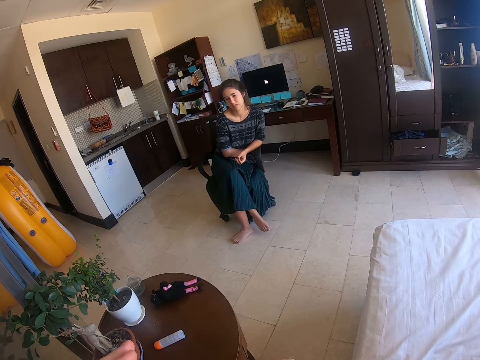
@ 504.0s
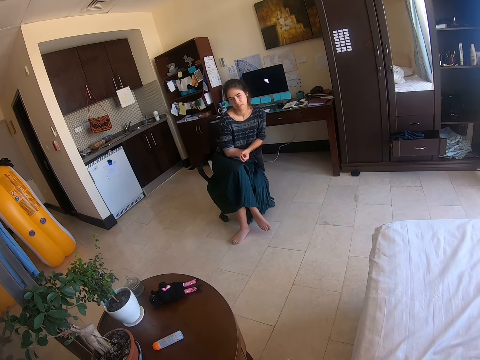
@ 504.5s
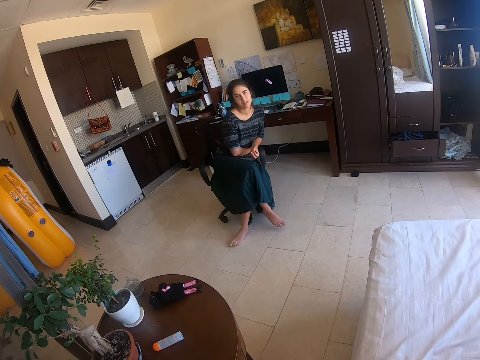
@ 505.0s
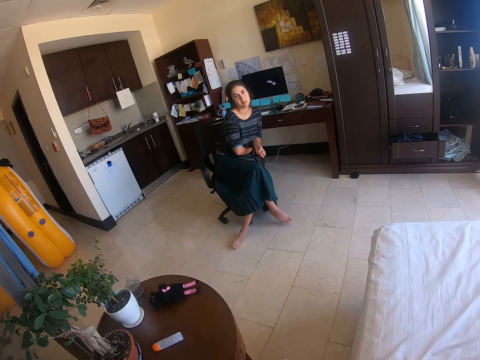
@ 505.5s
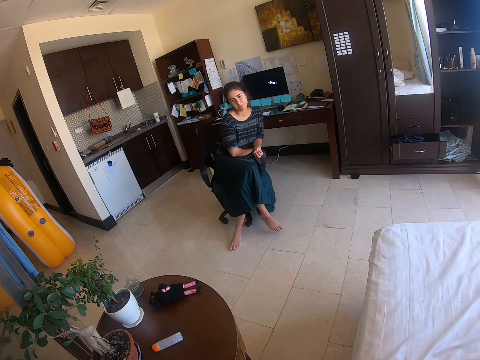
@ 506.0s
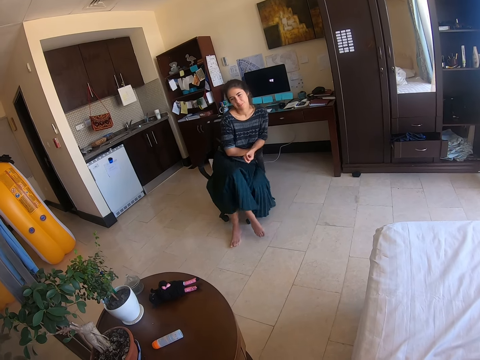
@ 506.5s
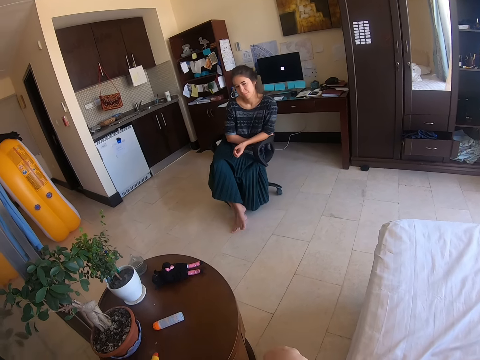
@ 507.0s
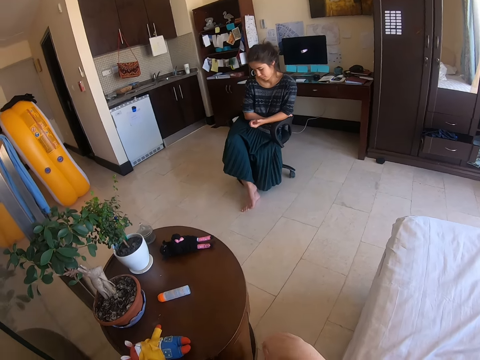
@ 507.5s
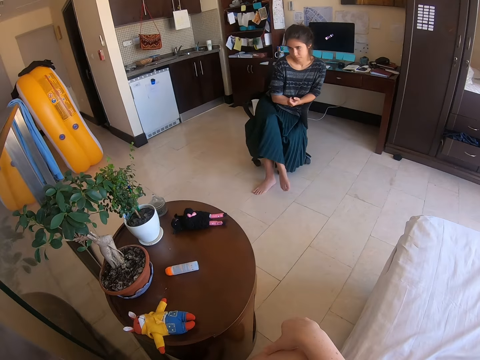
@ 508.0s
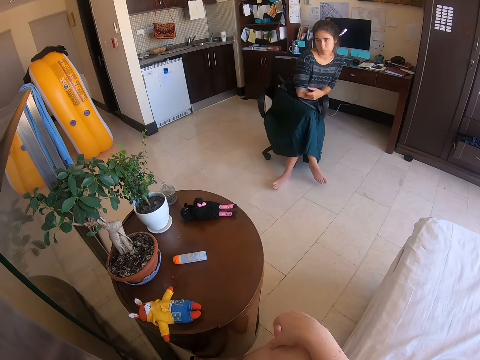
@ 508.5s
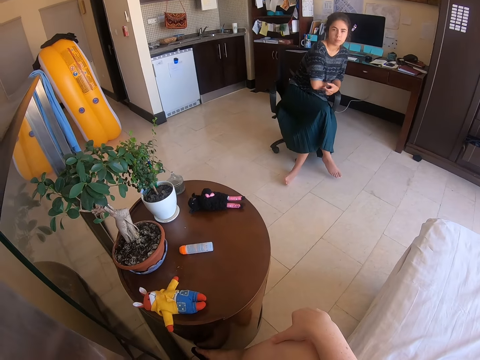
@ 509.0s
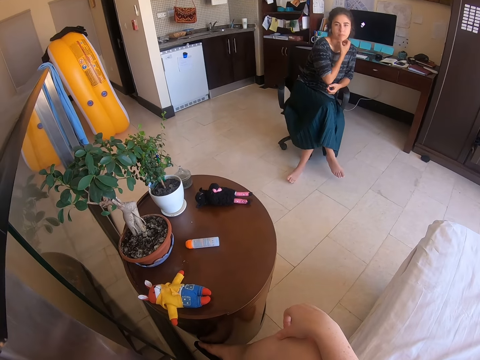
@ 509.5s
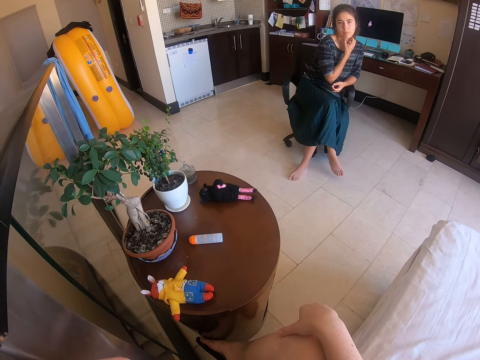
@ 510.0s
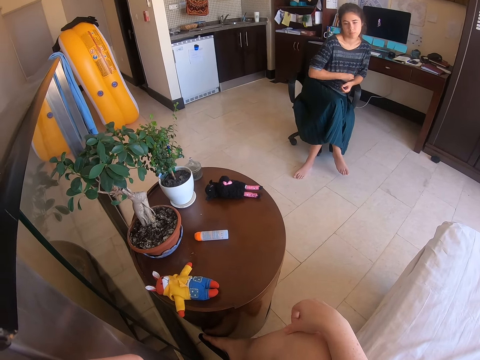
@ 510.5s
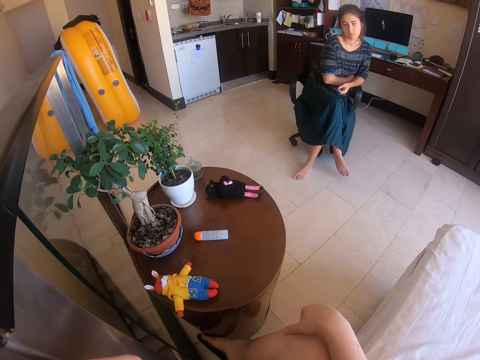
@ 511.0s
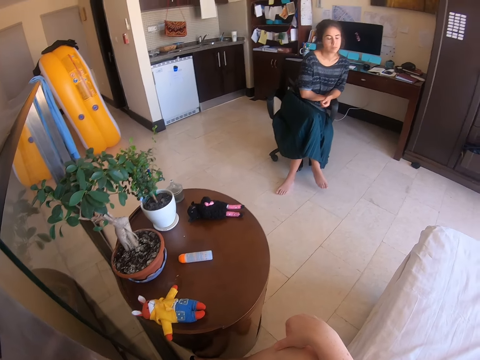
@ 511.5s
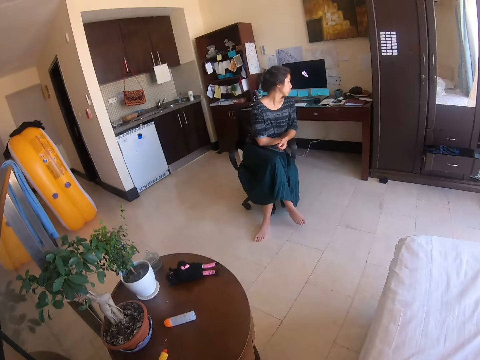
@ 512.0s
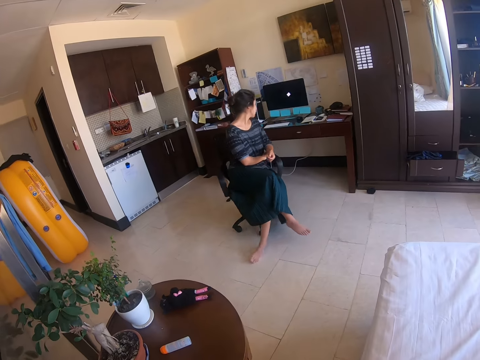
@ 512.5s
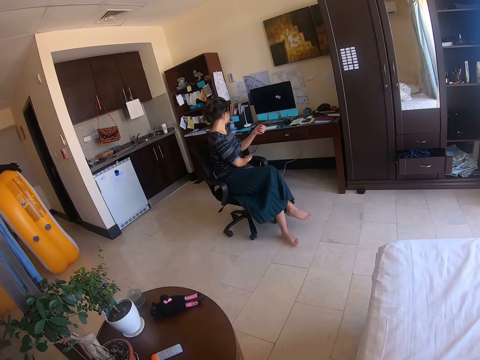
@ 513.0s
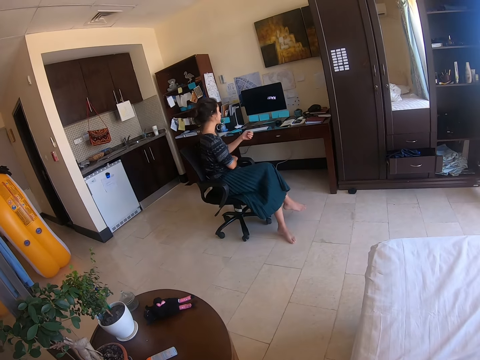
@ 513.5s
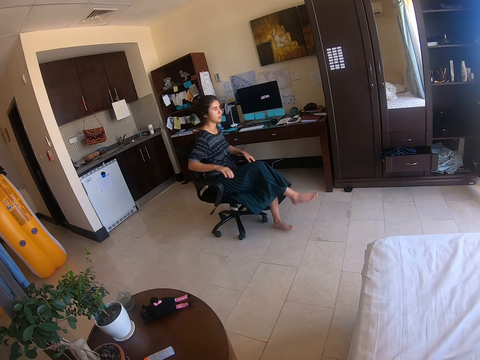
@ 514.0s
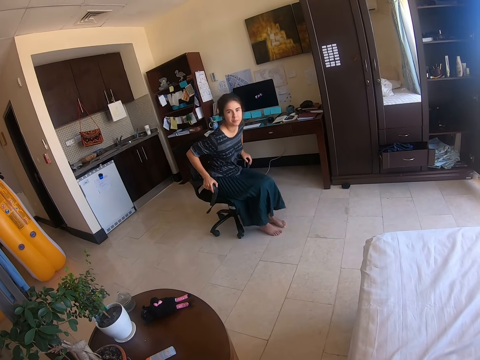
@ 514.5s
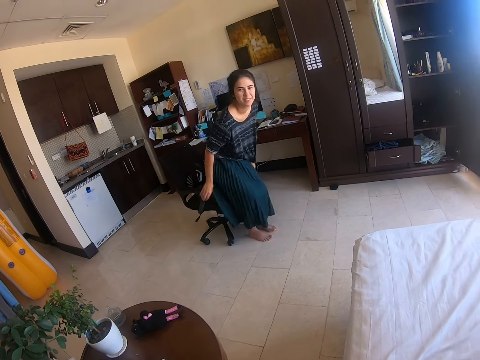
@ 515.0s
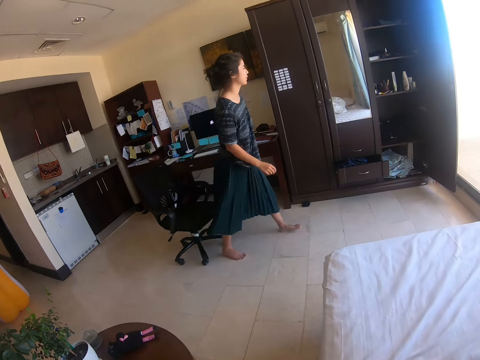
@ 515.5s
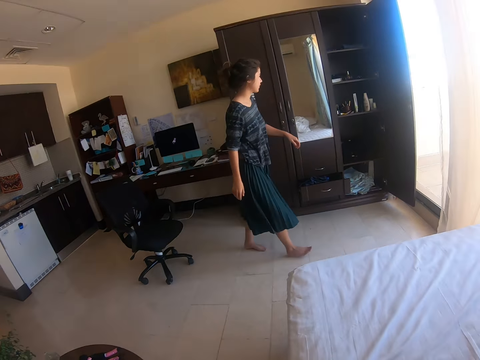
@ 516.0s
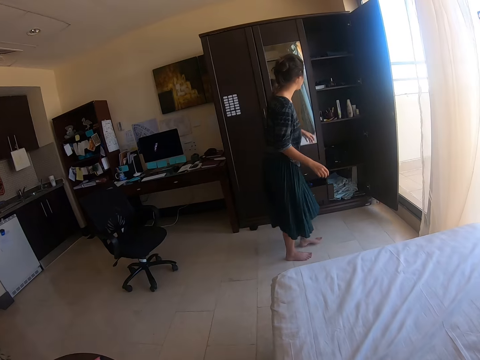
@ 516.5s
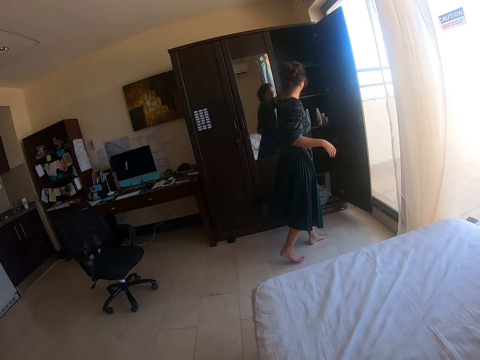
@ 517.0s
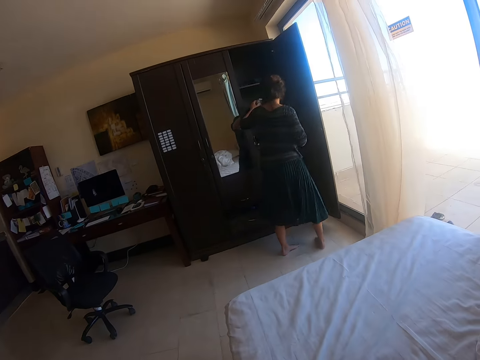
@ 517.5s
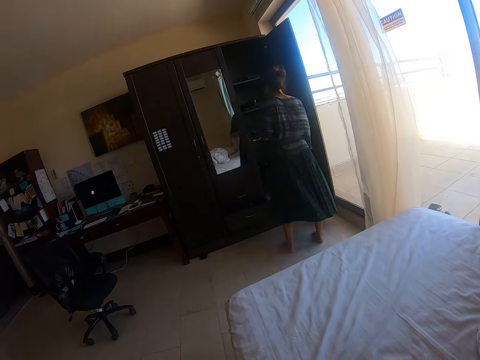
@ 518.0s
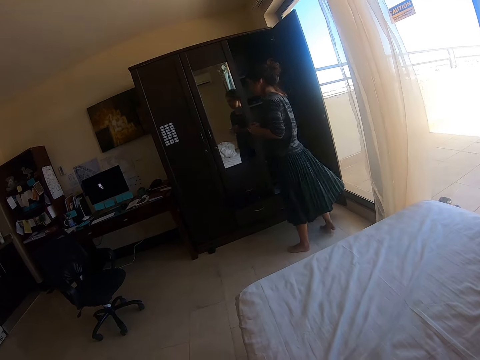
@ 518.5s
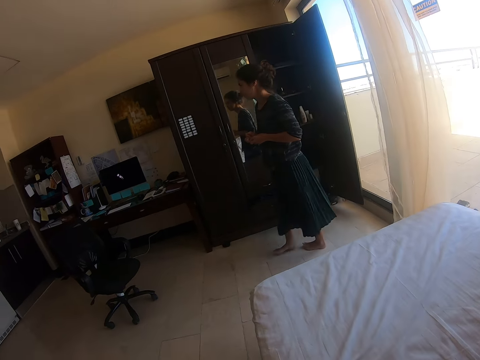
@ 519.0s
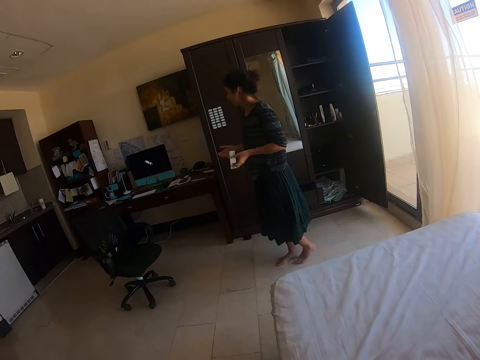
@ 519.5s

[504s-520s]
A woman swings on a chair. She scratches the neck. The camera wearer scratches her right leg with her right hand. The woman turns on the chair and walks in a room. The camera wearer interacts with the woman. The woman picks up an empty packet in a wardrobe.

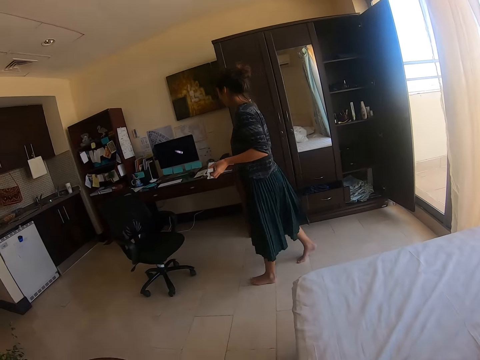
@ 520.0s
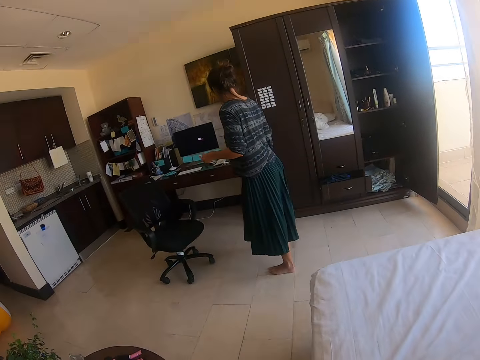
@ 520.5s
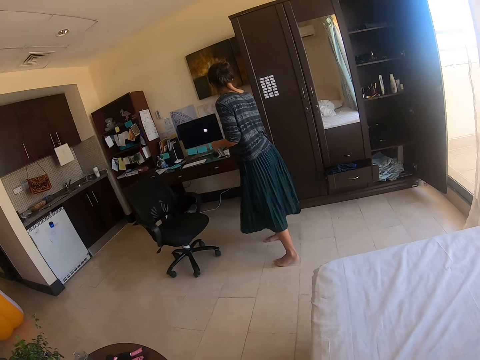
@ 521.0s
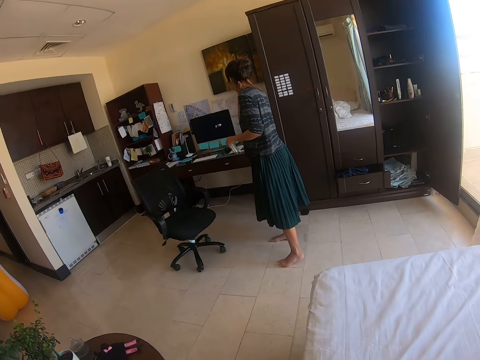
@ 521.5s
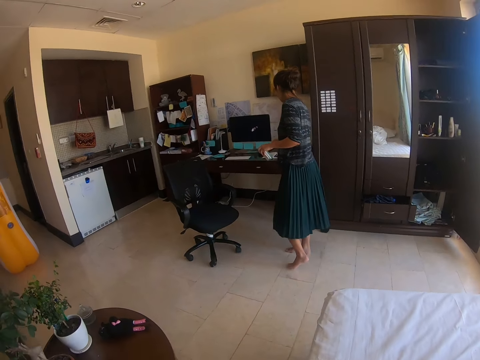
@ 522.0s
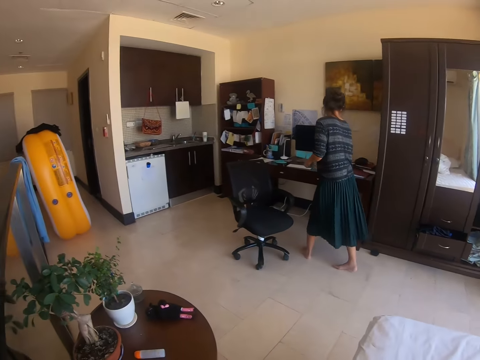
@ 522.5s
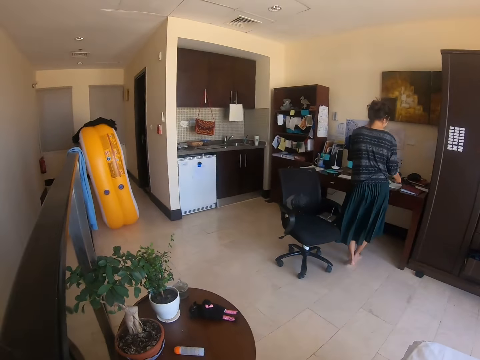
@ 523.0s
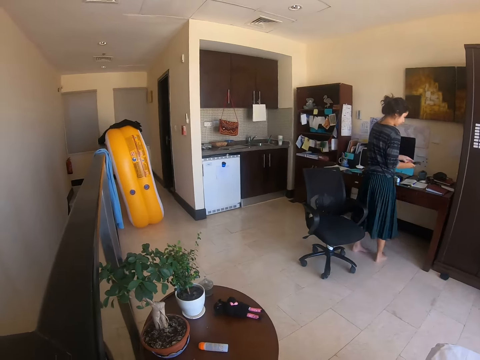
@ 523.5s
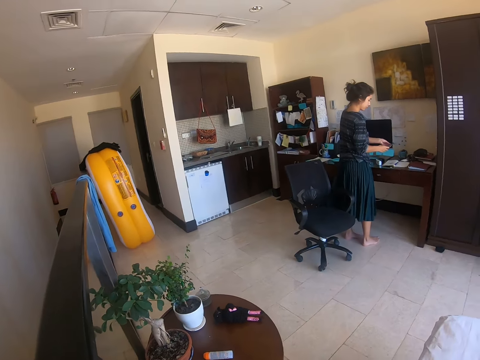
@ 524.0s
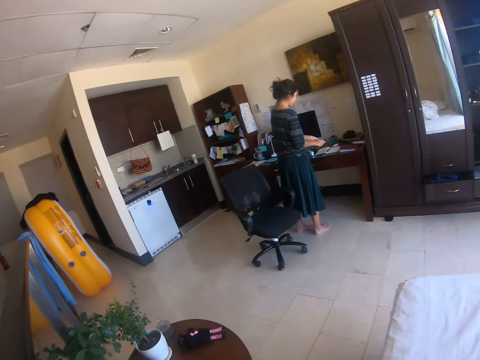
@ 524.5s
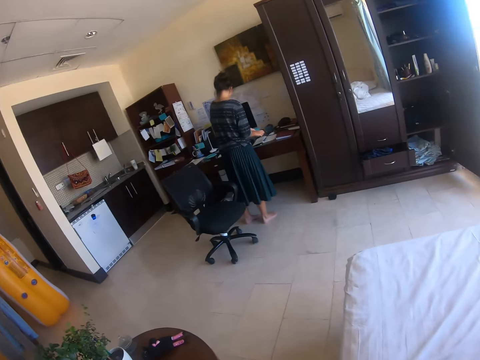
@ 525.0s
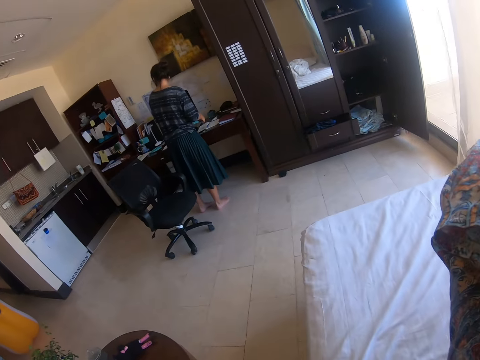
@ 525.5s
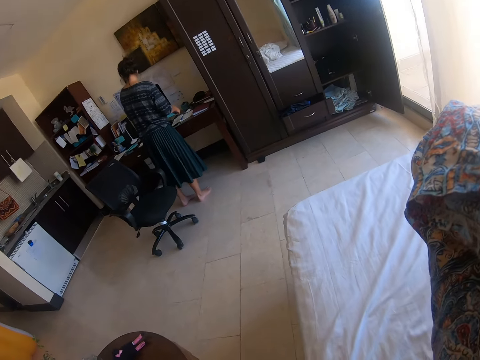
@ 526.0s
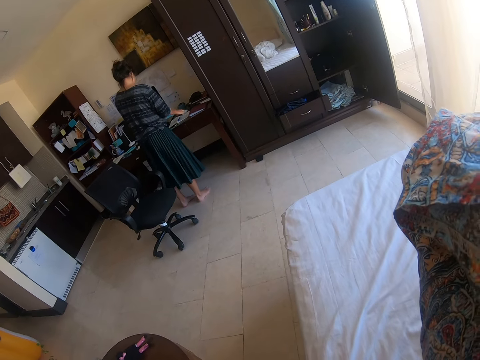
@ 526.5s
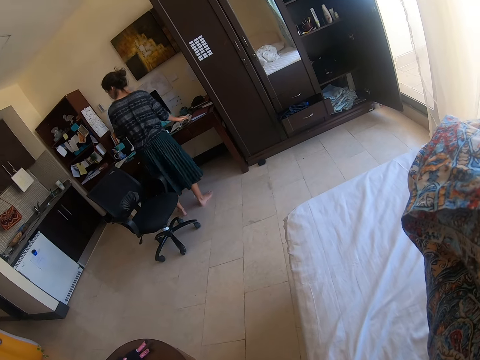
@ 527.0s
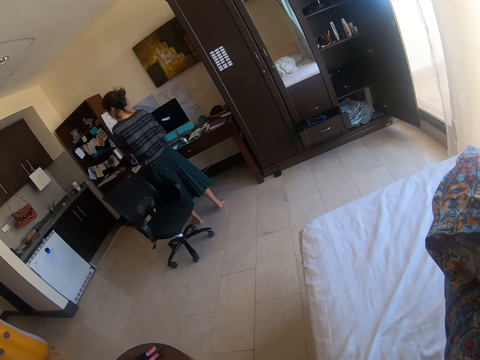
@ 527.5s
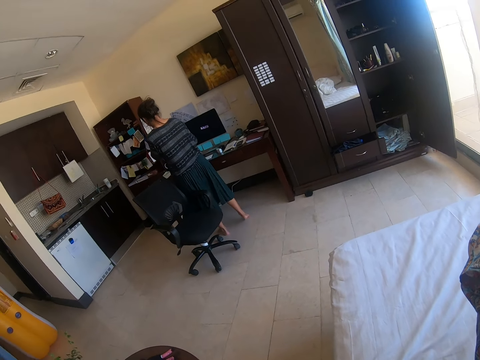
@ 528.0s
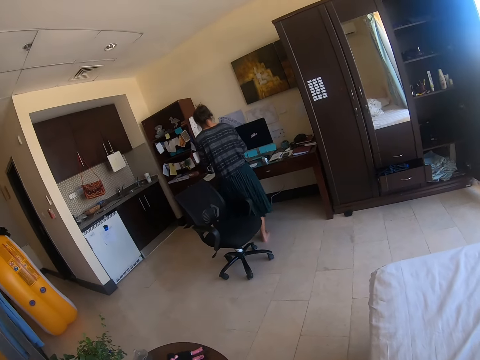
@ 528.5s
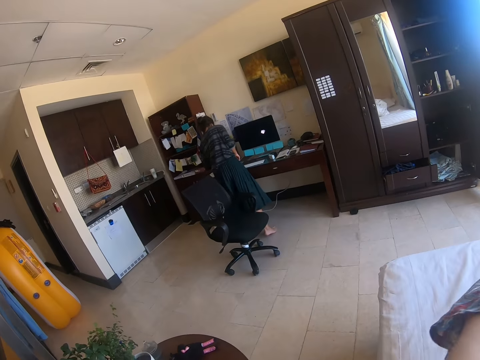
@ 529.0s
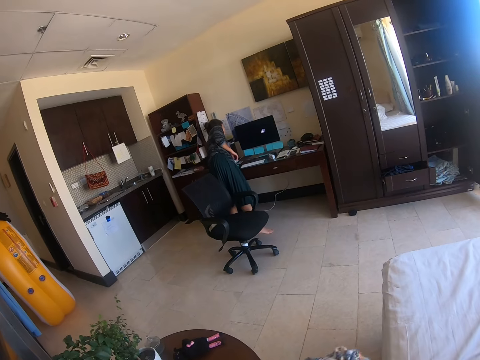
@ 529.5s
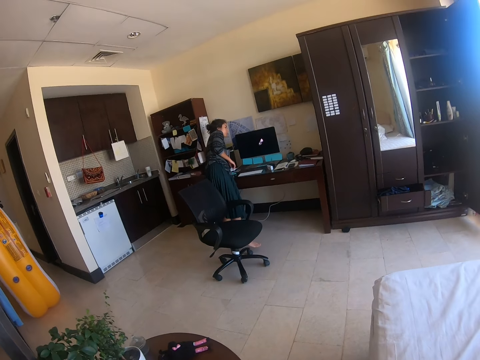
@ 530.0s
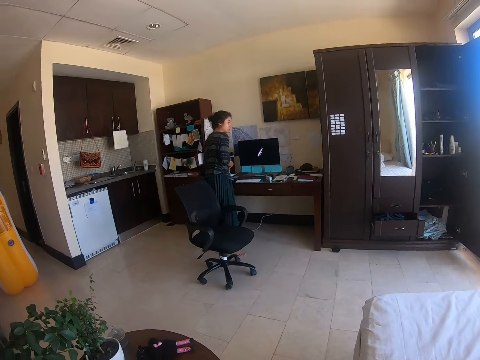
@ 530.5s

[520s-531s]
A woman switches on the light and picks up a phone on a table. The camera wearer touches something. The woman puts the phone on the table. The camera wearer raises her right hand. The woman touches something.
